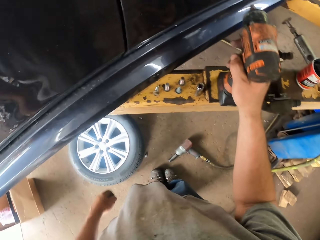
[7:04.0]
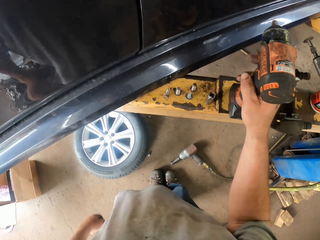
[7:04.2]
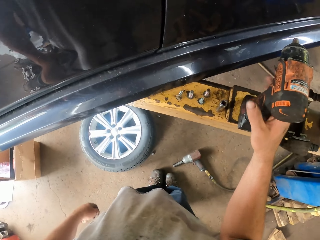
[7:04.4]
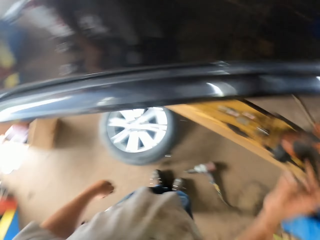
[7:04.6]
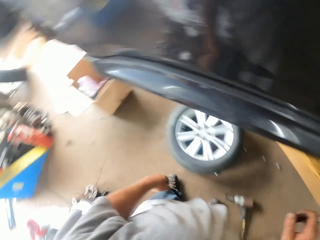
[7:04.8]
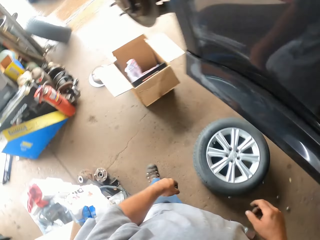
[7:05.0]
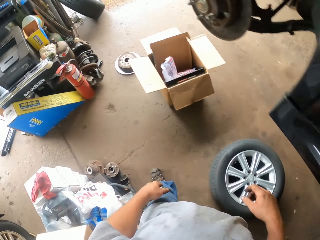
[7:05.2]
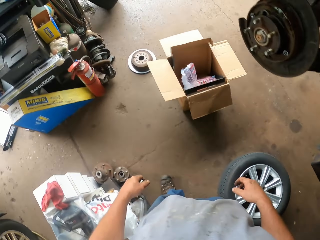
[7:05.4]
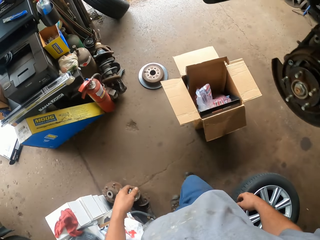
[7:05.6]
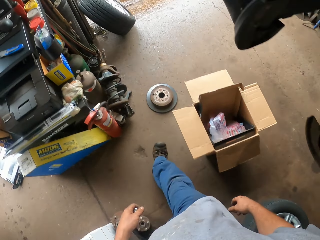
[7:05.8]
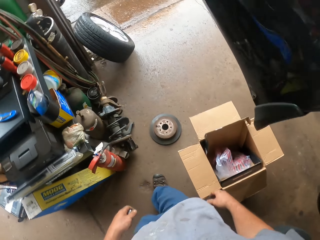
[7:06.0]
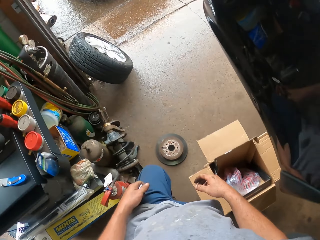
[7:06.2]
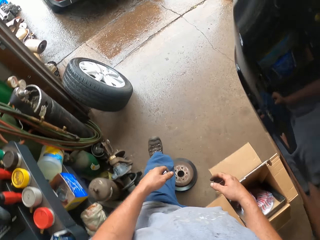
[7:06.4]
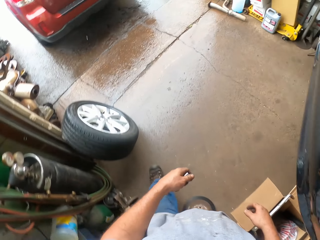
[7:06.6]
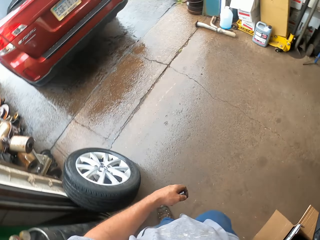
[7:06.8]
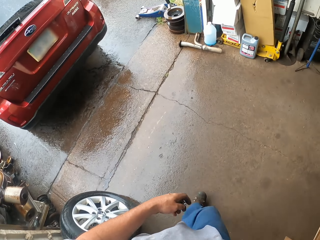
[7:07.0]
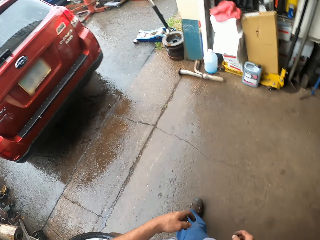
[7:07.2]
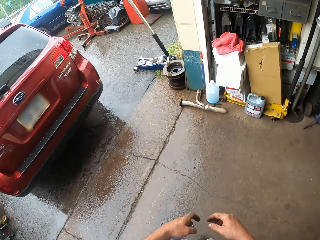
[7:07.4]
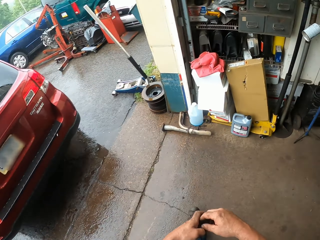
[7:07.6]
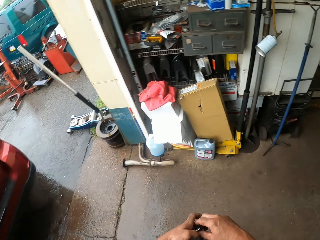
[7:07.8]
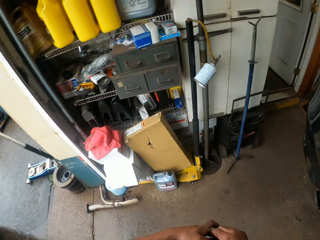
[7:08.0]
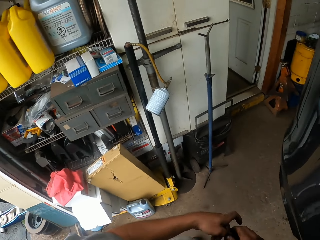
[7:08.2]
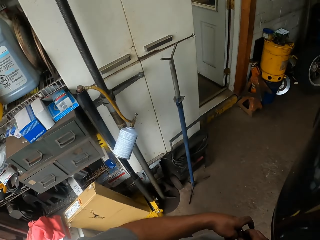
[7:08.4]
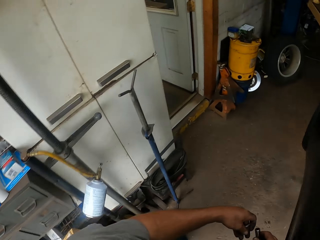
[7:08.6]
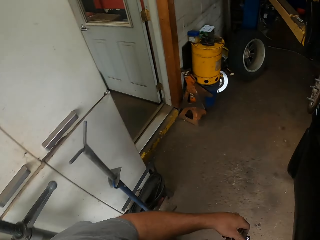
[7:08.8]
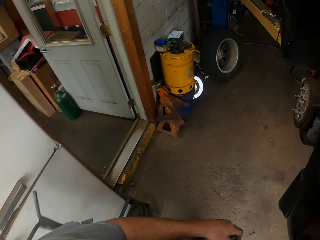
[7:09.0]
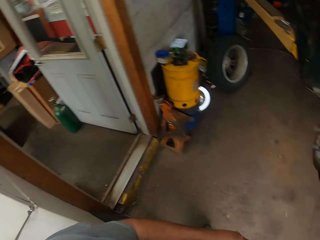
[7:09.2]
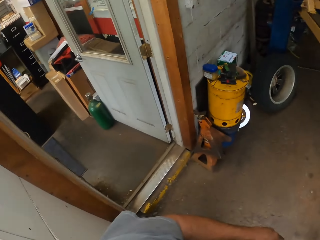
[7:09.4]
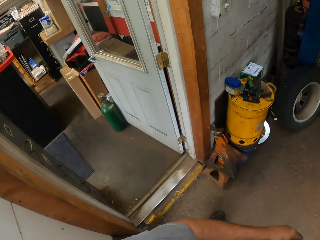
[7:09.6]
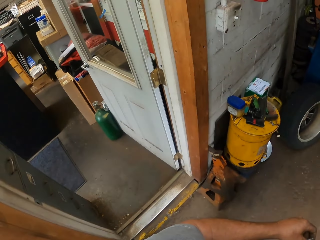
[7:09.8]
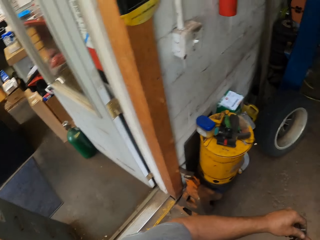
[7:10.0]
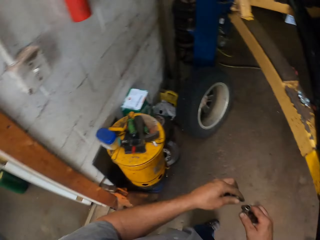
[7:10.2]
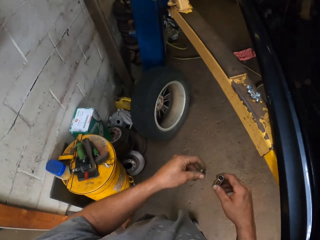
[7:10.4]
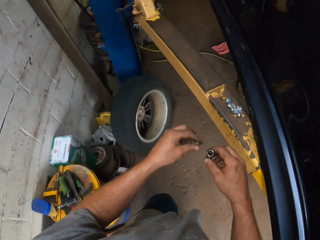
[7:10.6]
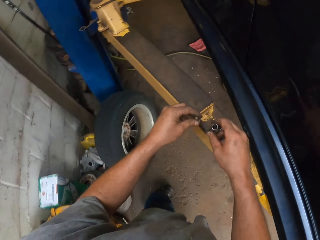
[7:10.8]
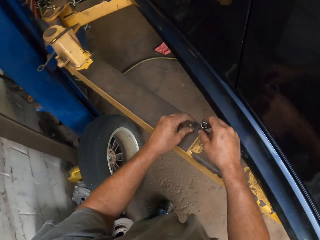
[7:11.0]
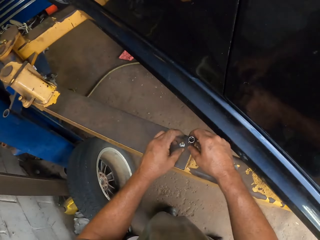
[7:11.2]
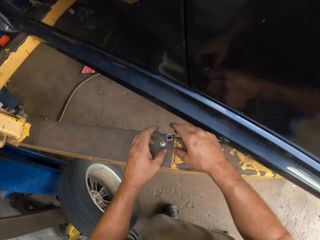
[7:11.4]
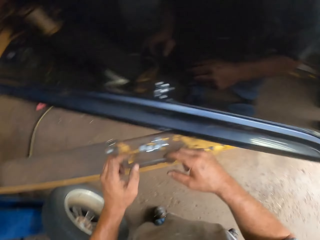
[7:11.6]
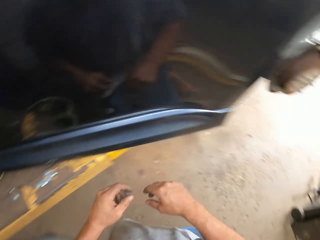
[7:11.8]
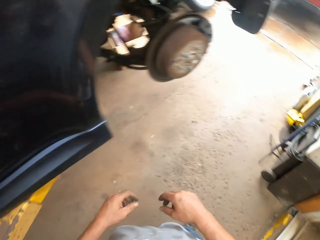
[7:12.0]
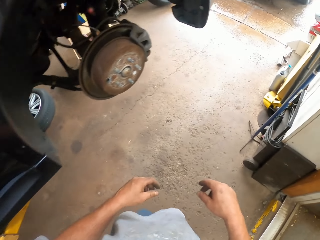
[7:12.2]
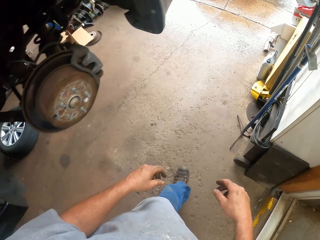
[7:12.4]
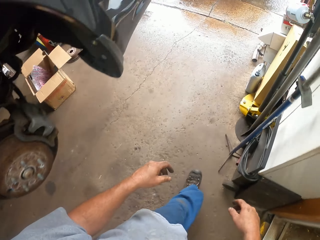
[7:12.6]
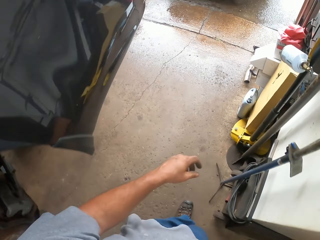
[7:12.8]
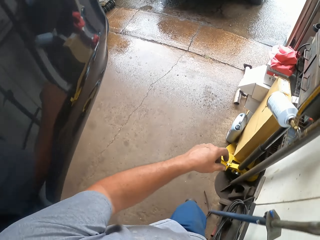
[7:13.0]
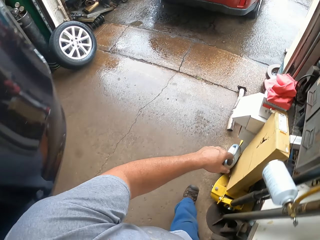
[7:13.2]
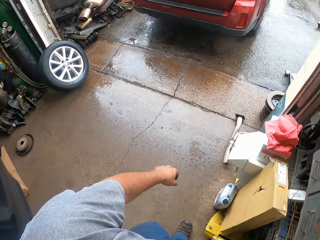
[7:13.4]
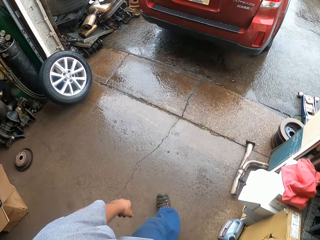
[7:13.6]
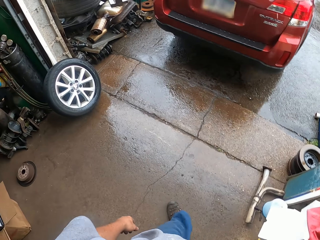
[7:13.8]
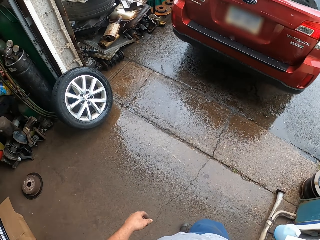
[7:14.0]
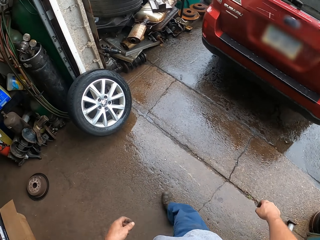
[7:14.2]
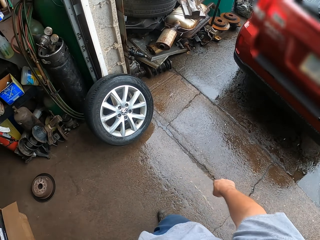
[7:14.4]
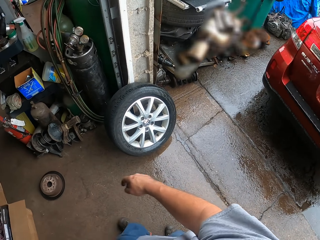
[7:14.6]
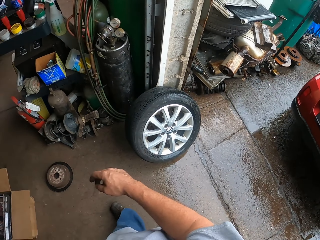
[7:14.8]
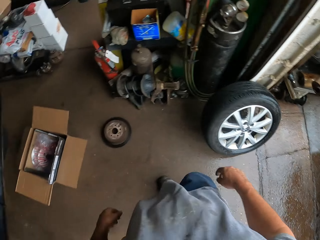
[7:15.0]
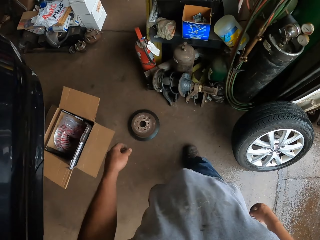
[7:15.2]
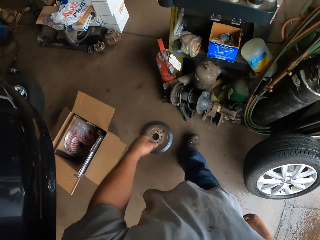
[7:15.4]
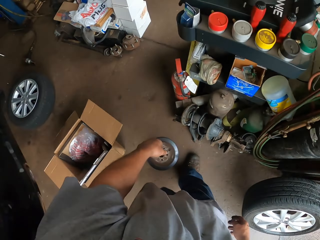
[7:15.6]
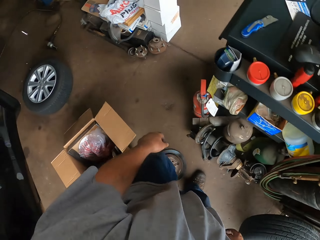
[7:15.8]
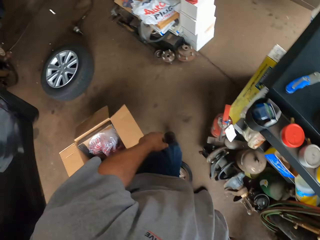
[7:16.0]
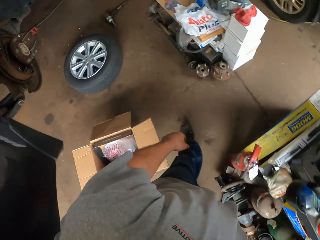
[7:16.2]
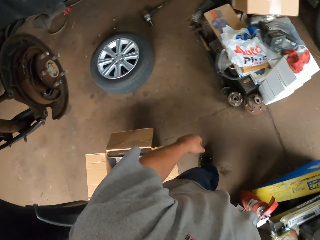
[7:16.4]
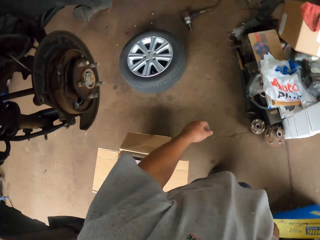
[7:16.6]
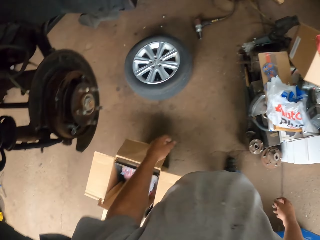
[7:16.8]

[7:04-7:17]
The camera wearer puts the driller on the car lifter. They walk around the garage. They put the nut on the car lifter. They walk around the garage.

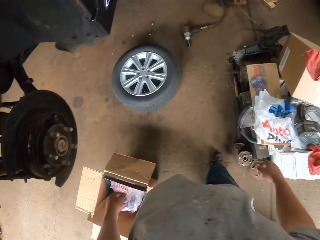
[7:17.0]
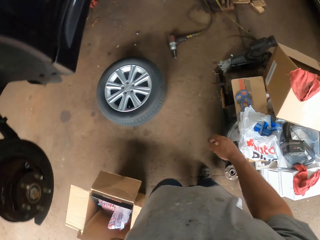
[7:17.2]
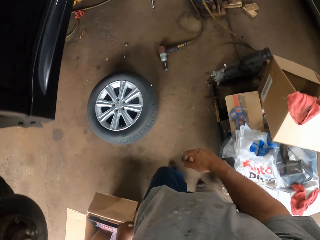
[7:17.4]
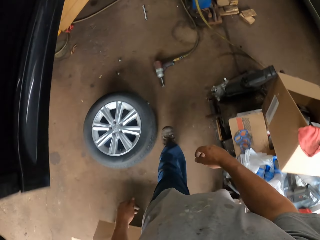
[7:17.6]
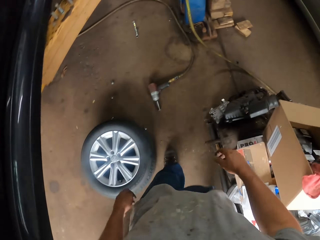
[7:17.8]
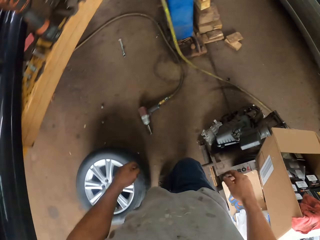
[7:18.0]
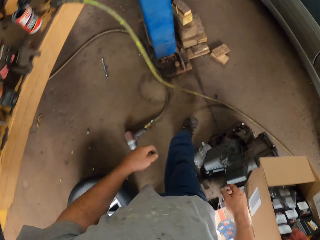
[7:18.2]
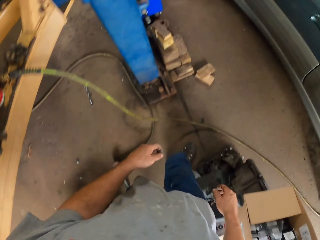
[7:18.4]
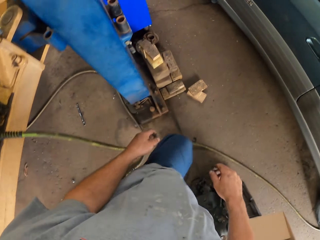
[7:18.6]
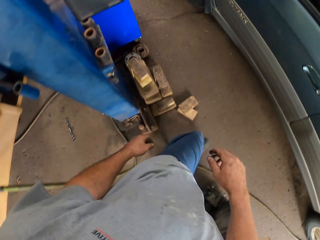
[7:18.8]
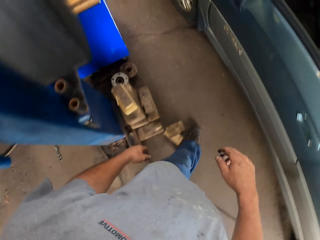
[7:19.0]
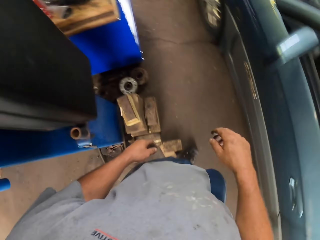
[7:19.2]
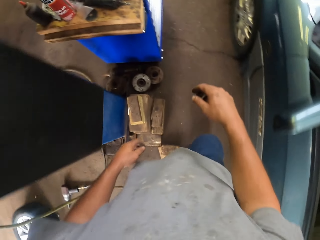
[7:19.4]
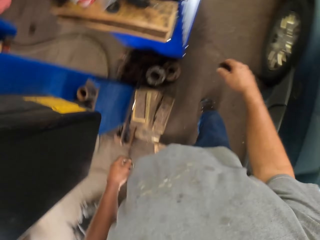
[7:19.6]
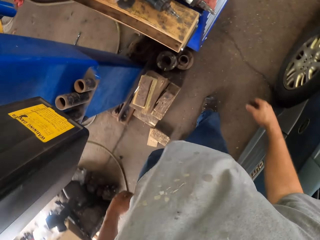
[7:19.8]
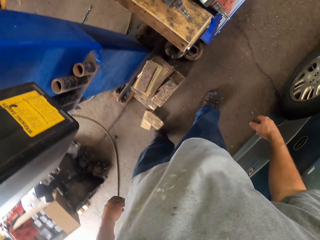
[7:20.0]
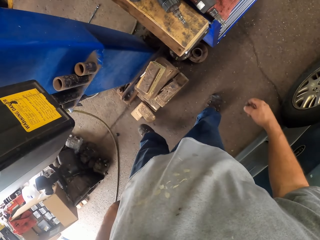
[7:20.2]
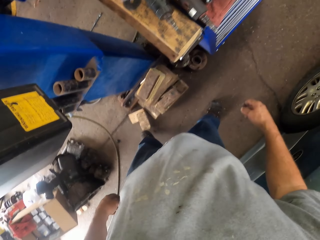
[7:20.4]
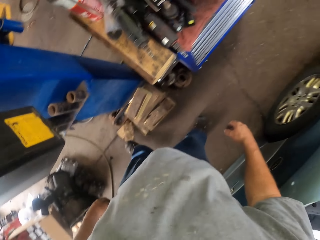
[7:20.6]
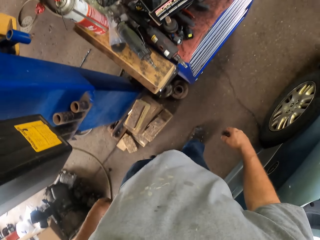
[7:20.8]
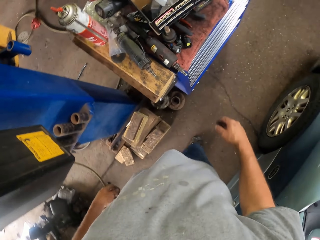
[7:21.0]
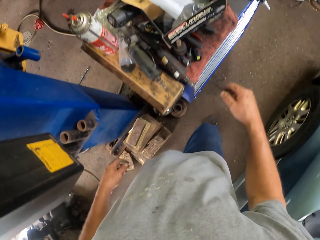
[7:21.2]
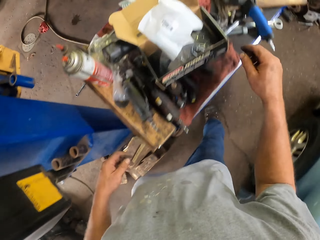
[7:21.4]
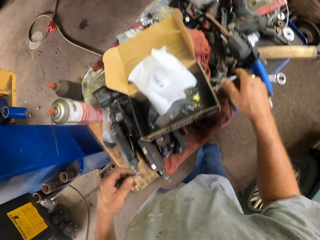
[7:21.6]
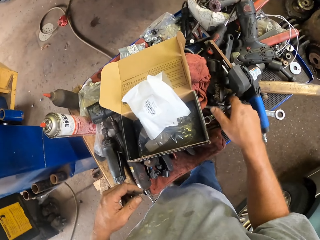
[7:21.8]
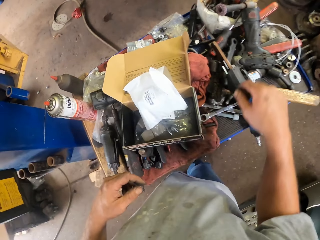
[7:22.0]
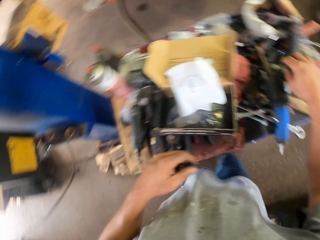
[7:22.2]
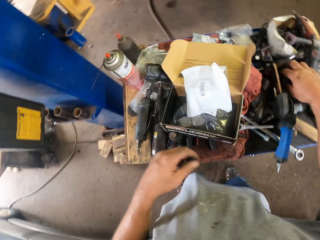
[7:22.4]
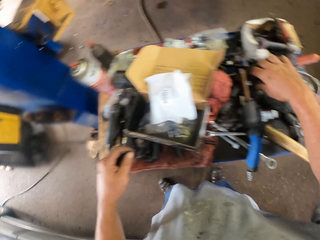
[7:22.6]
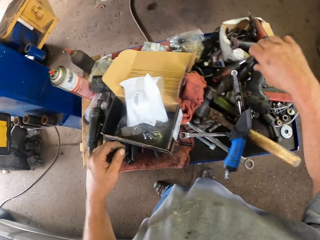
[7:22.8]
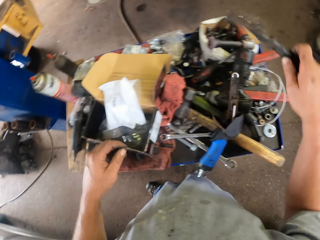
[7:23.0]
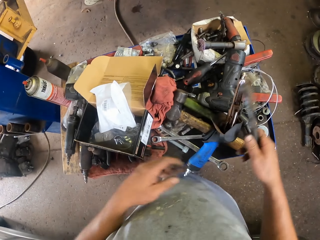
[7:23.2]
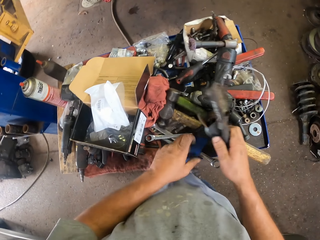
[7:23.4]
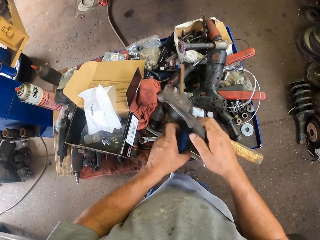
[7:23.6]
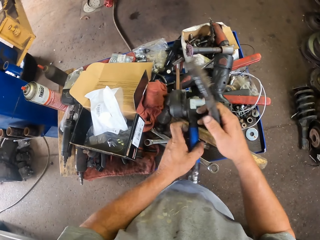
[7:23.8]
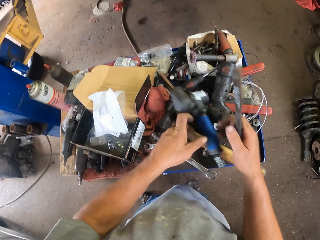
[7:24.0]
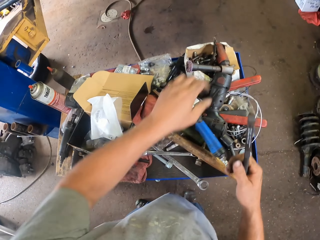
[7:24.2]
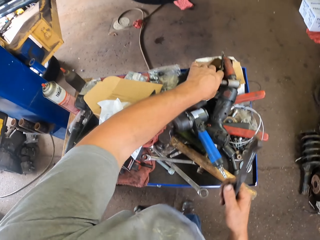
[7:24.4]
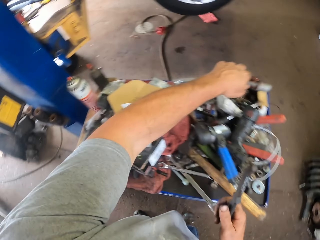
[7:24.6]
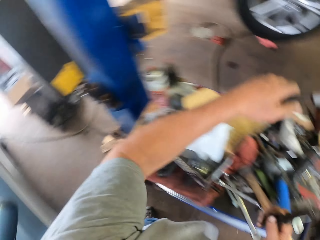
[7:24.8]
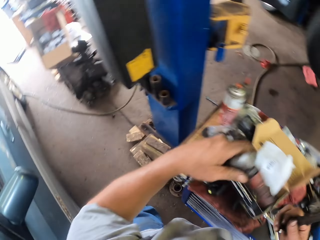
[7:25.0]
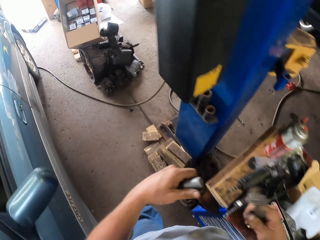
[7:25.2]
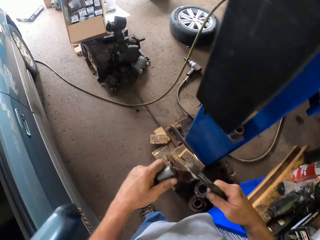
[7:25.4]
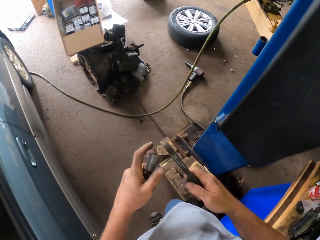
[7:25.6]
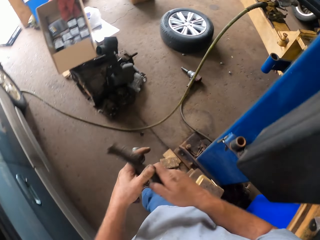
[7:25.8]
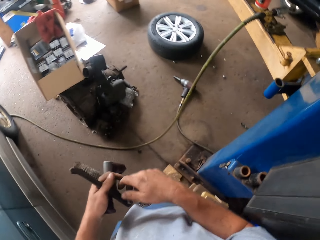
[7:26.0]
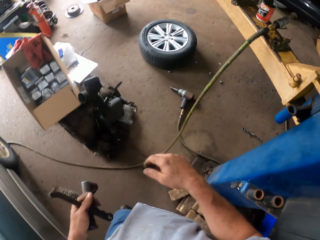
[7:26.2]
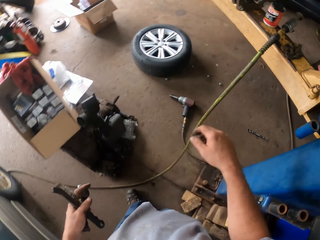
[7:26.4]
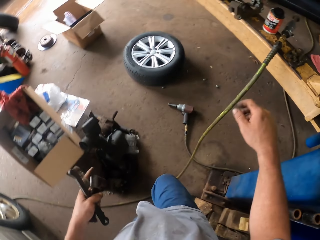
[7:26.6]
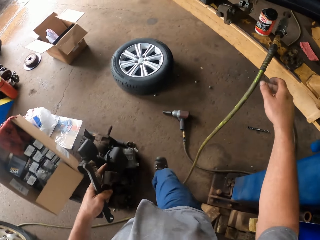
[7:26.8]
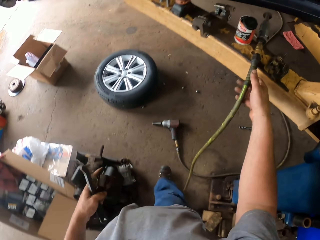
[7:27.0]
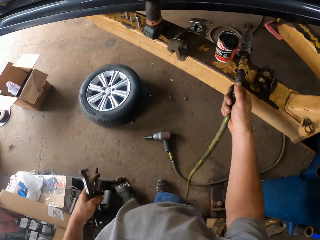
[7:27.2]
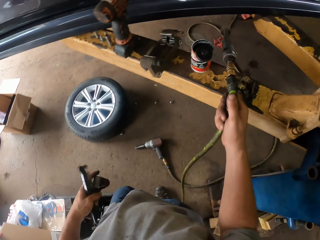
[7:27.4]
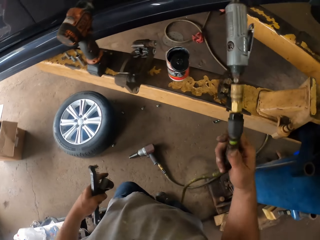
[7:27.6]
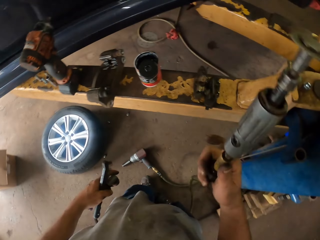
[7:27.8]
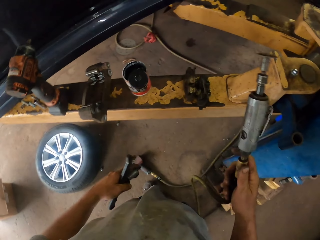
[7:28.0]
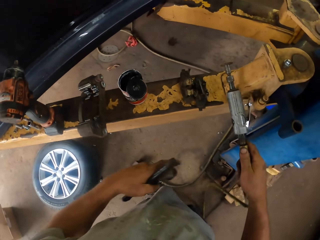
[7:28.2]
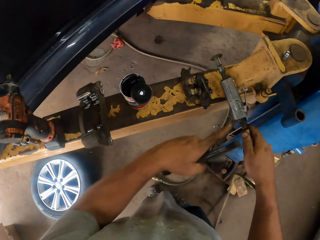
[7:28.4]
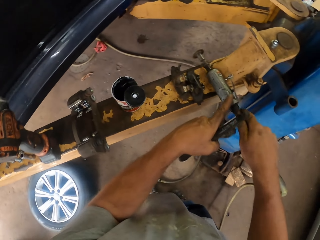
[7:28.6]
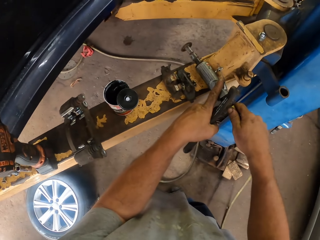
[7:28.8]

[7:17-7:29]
The camera wearer picks up a wheel hub brush. They pick up something. They walk around the garage. They pick up a car grinder.
